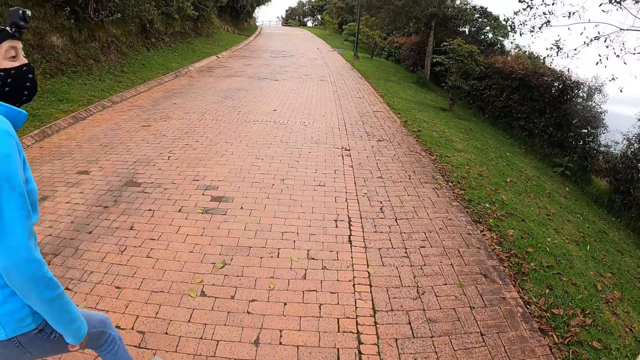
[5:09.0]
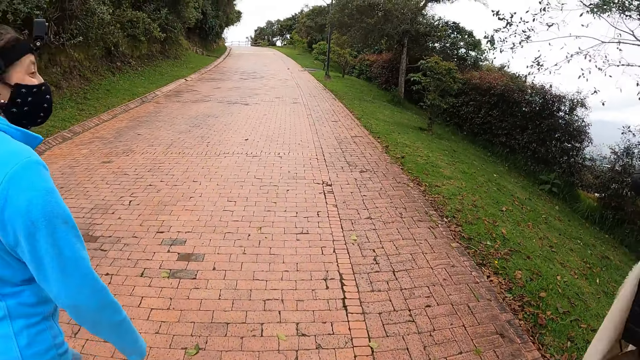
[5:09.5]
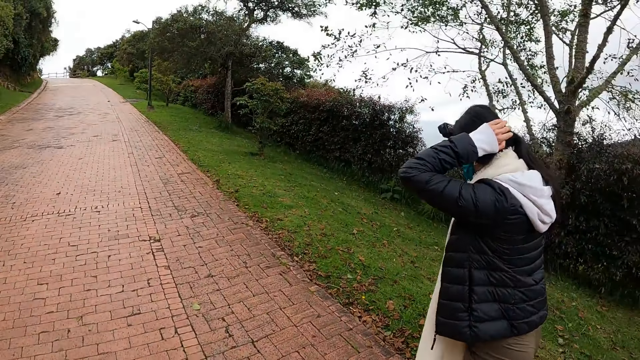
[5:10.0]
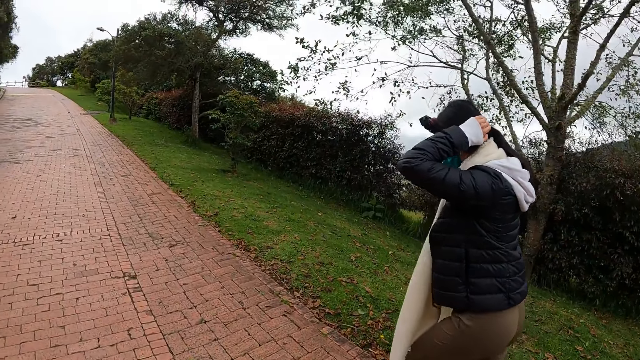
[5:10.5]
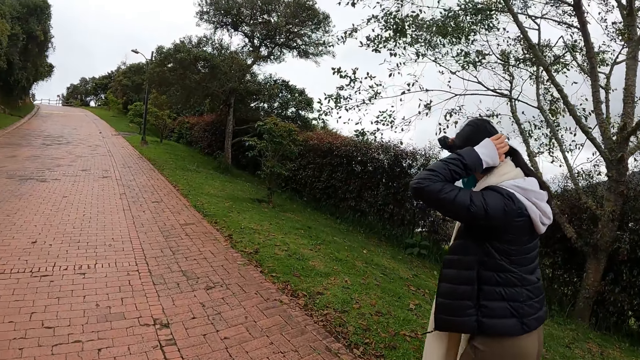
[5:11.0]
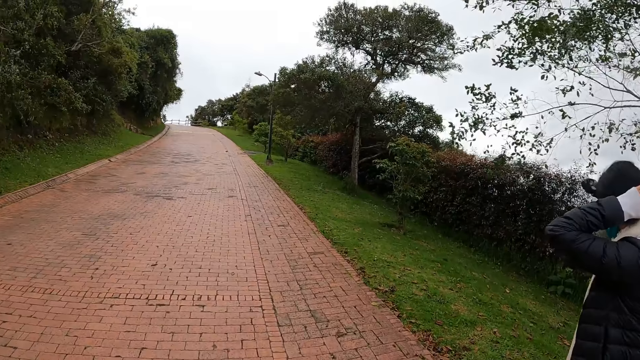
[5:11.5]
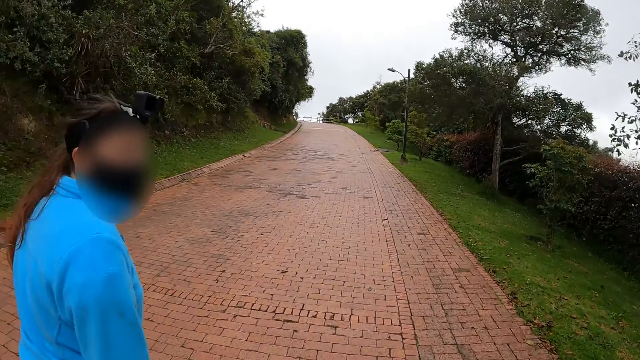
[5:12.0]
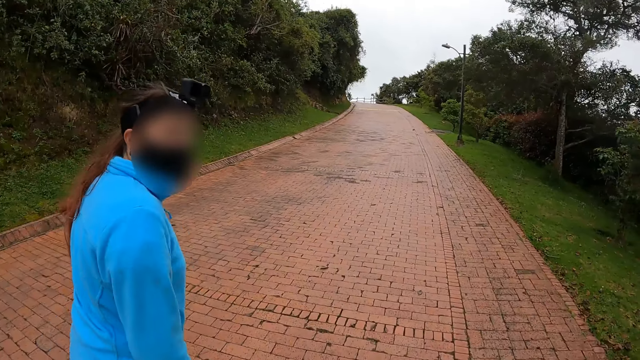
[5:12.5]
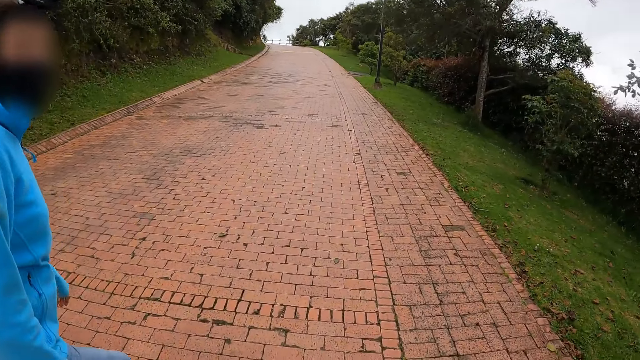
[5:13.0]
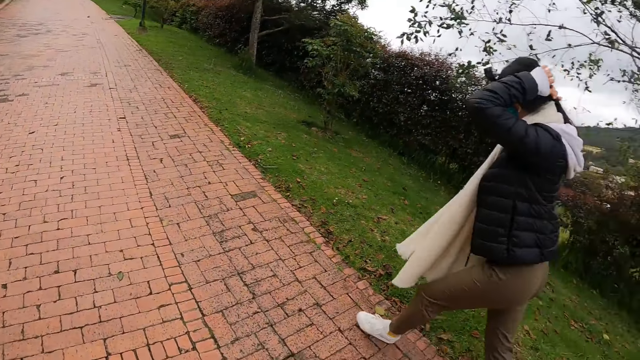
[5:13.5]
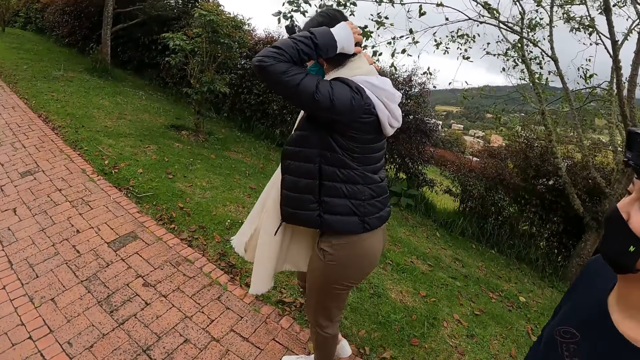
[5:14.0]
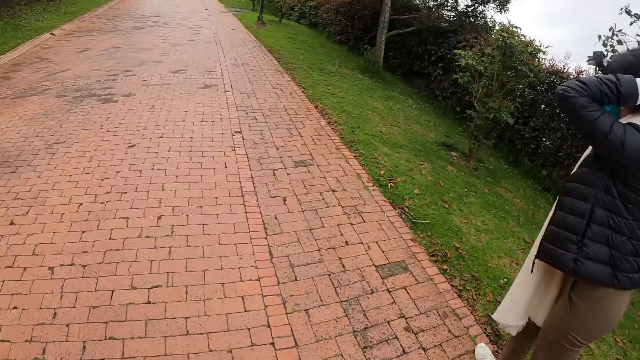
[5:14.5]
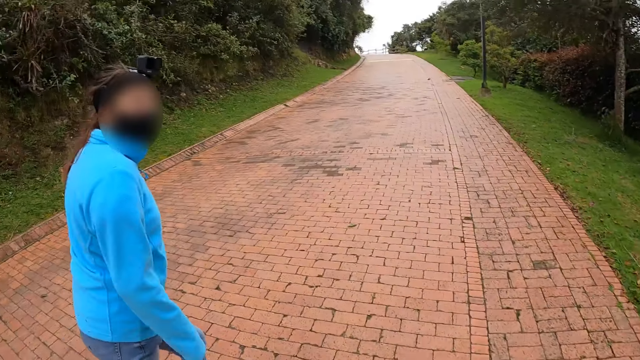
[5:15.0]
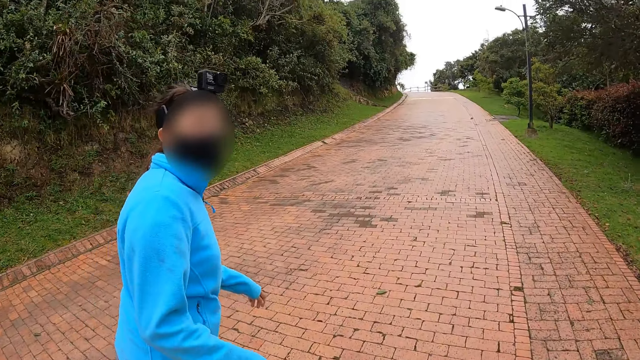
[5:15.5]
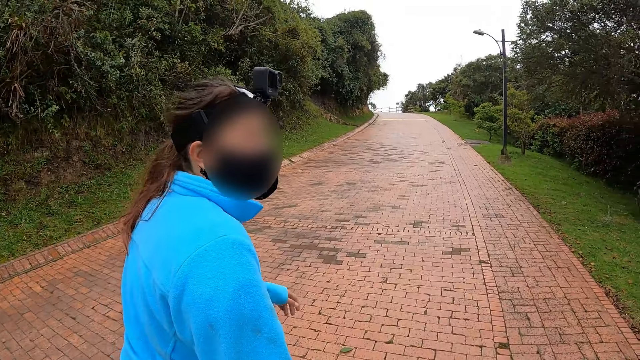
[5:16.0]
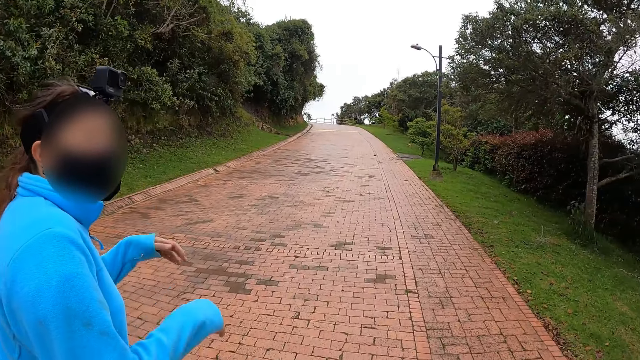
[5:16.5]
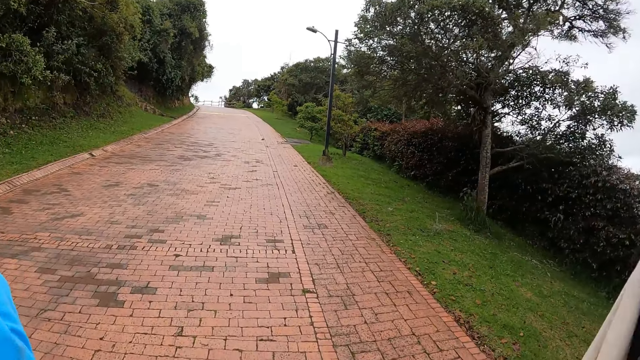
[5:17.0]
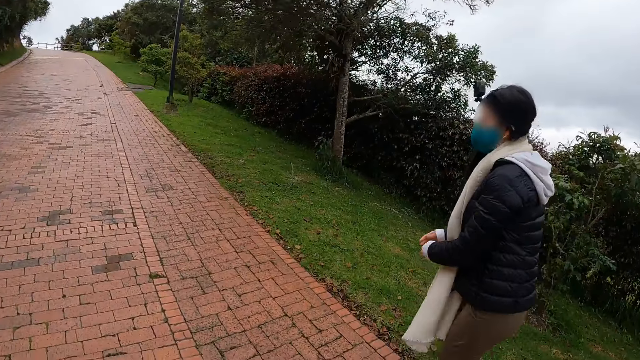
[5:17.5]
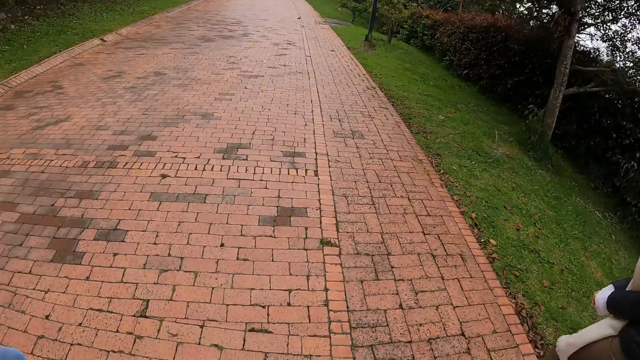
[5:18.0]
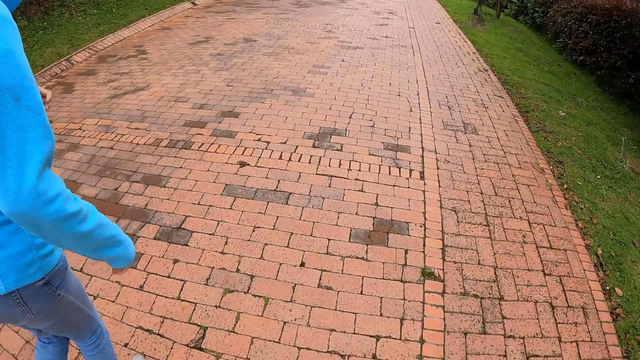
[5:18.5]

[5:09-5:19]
A woman walks around.

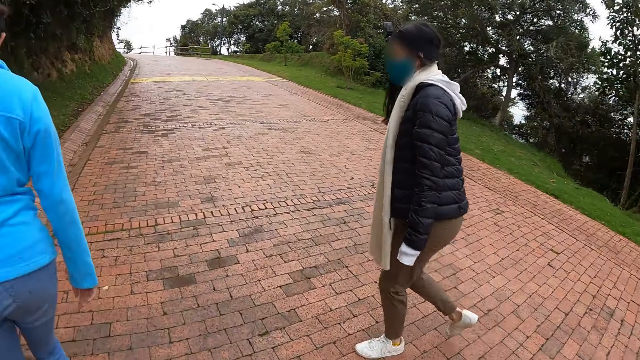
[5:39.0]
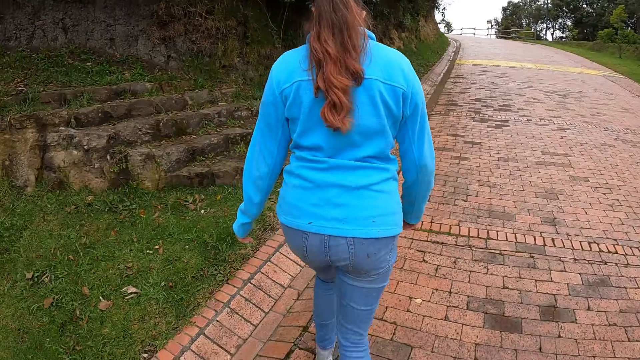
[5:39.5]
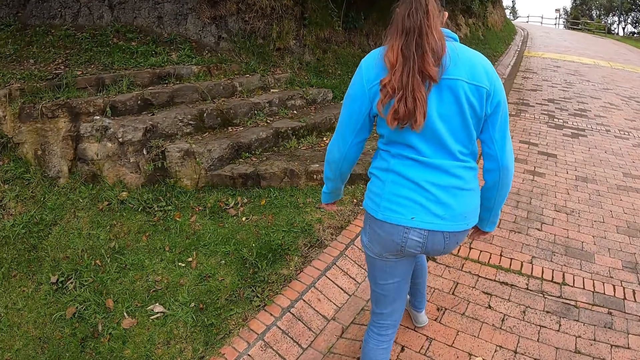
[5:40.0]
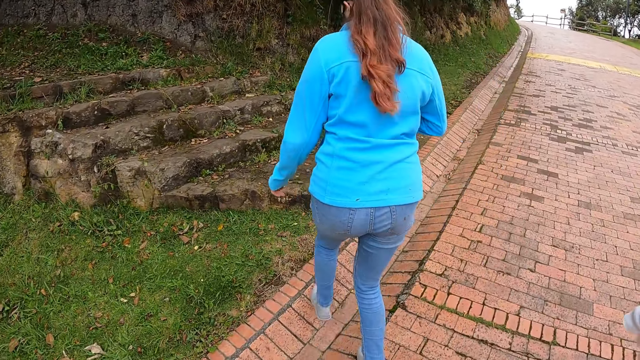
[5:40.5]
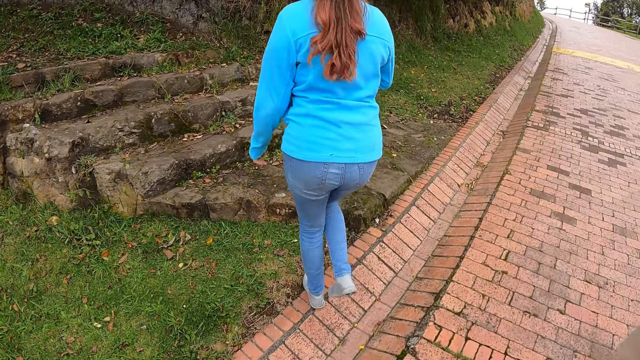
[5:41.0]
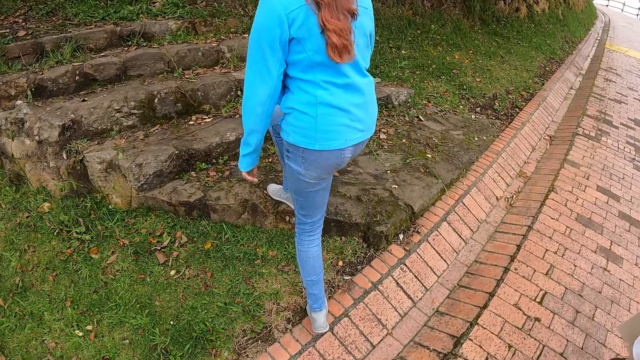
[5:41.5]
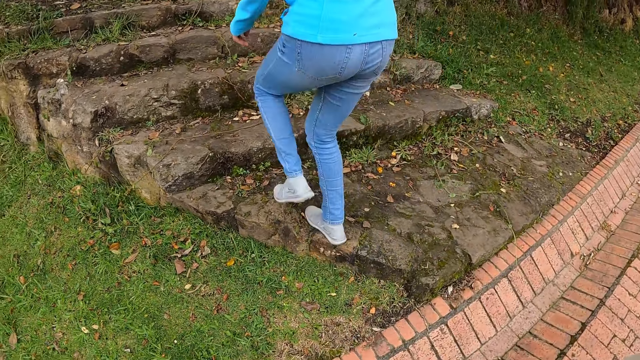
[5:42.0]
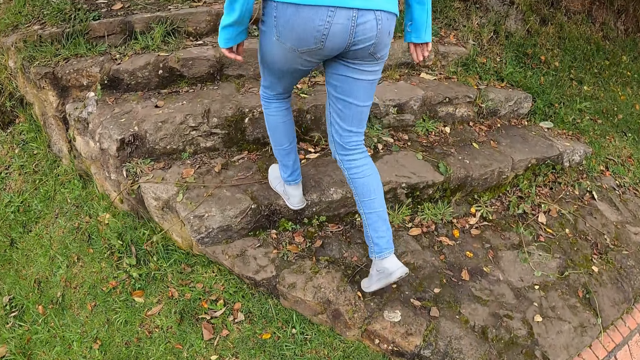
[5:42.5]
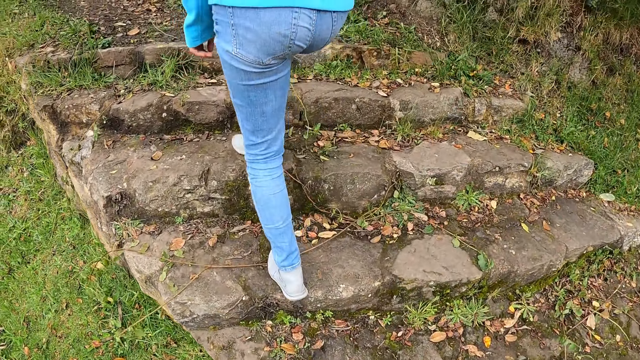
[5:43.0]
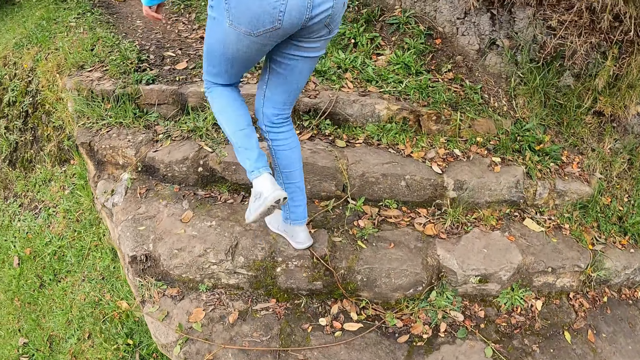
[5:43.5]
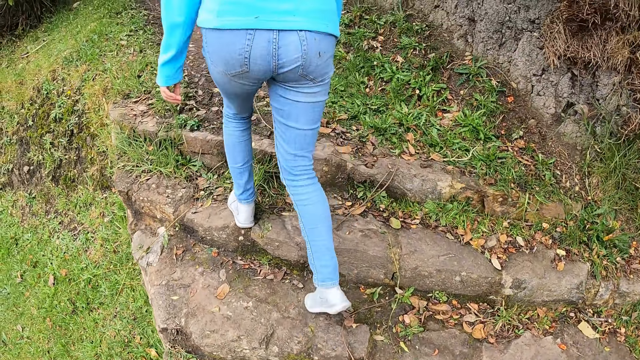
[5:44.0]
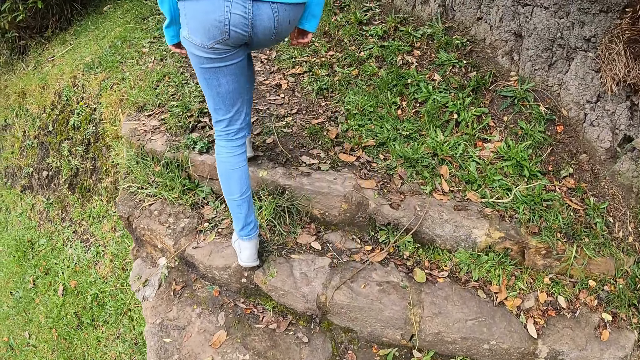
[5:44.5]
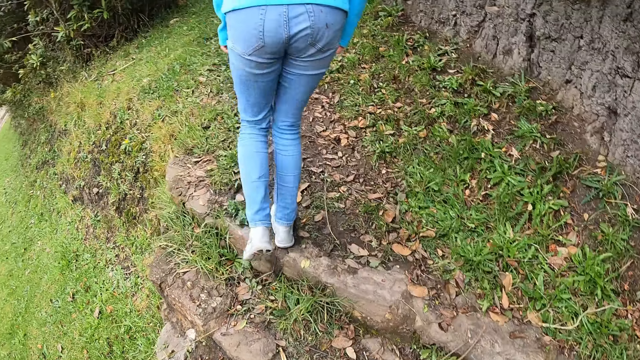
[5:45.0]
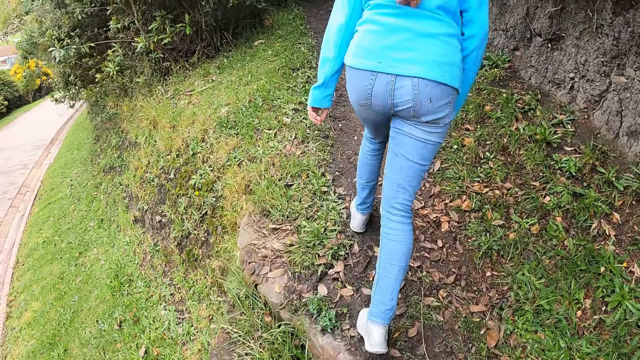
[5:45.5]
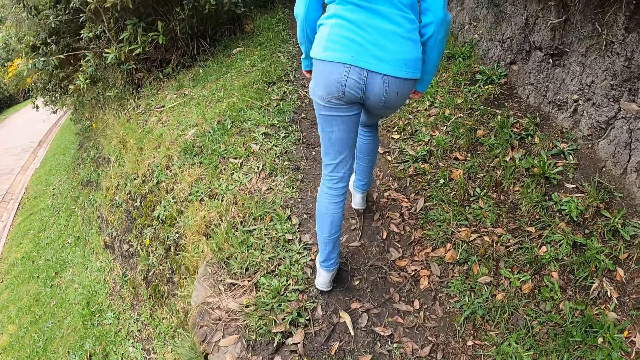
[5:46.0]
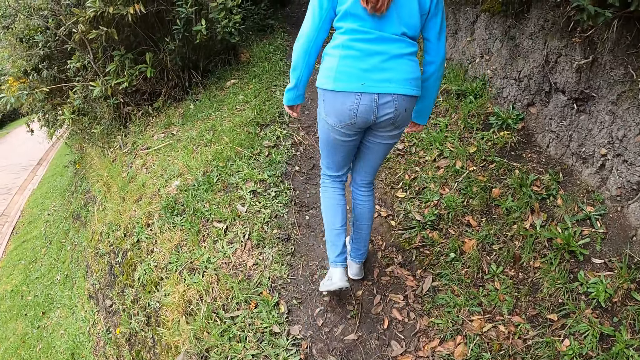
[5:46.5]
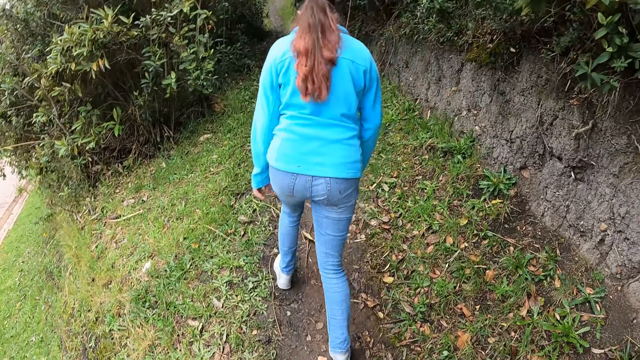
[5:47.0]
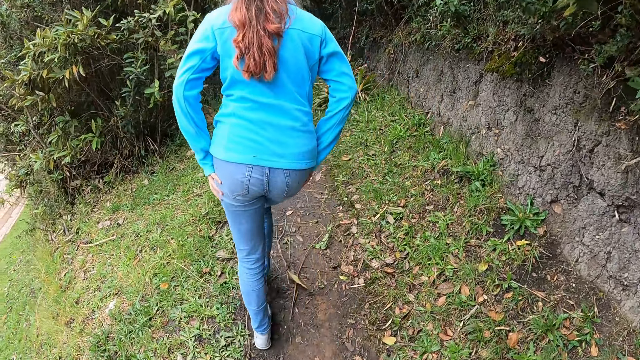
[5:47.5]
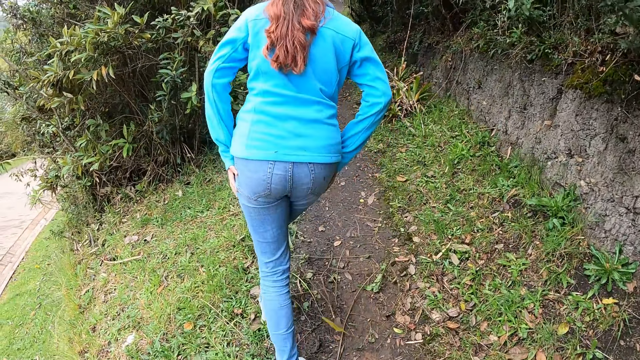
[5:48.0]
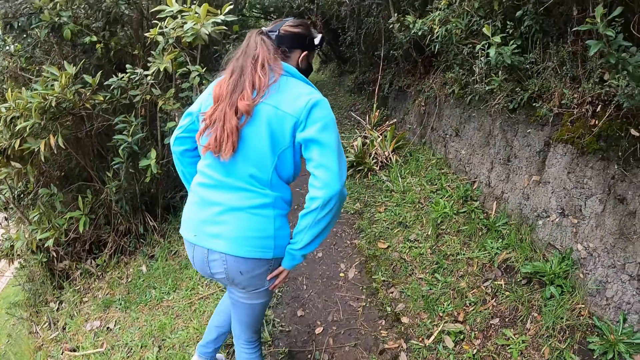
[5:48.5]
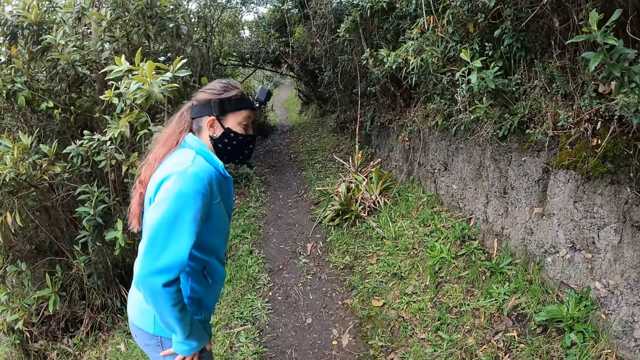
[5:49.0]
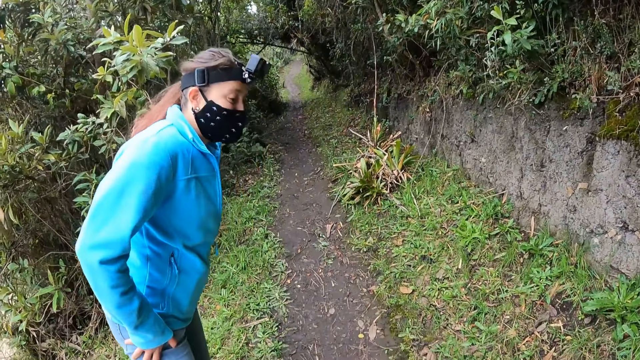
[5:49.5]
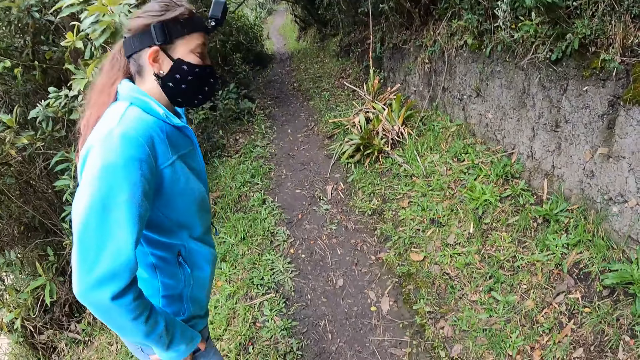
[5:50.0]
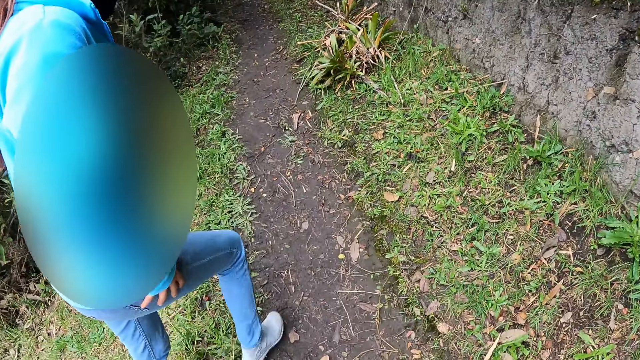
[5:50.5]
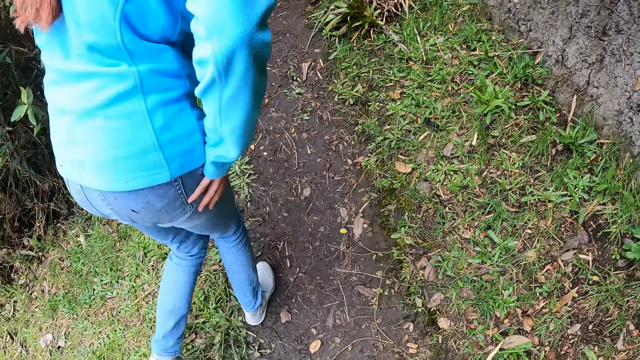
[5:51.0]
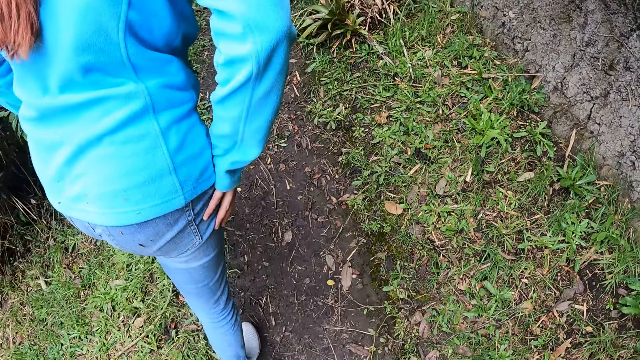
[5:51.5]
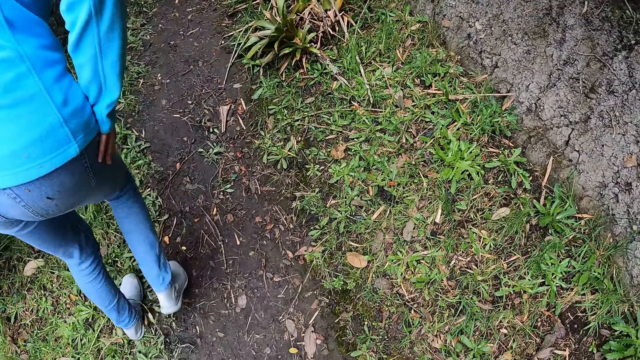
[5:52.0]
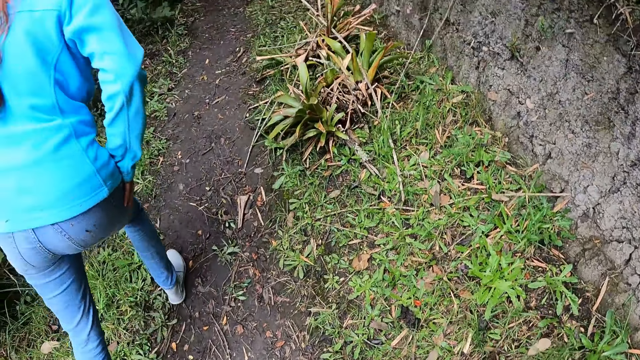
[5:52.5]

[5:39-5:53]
The camera wearer walks on the stairs with a woman. The woman climbs up the stairs. The woman looks behind.
